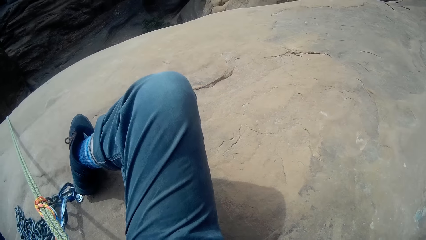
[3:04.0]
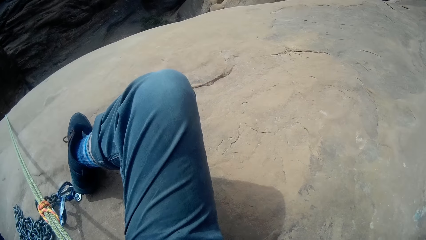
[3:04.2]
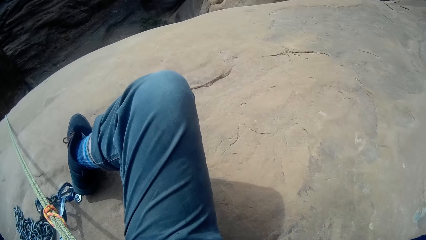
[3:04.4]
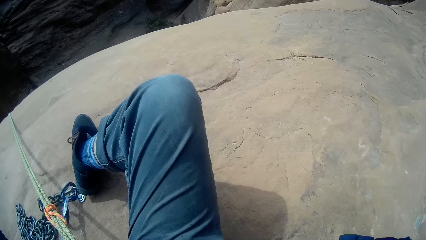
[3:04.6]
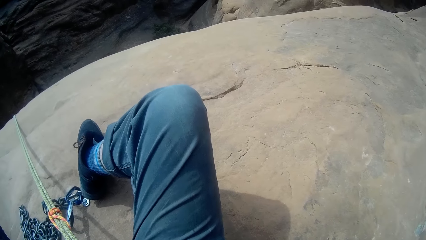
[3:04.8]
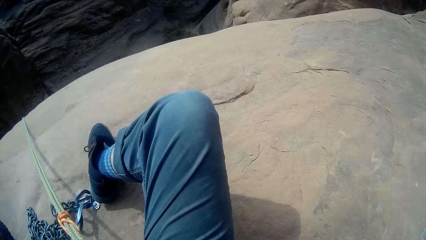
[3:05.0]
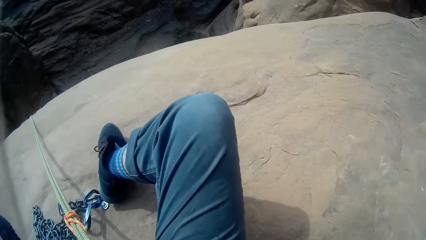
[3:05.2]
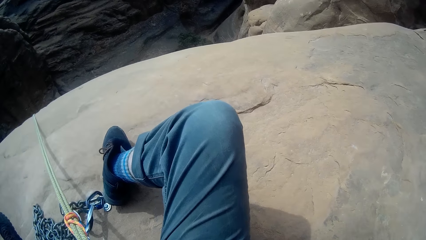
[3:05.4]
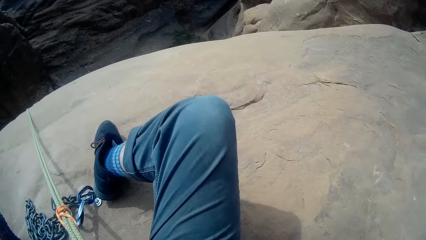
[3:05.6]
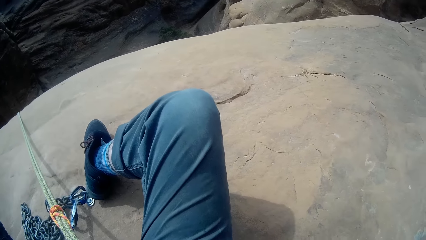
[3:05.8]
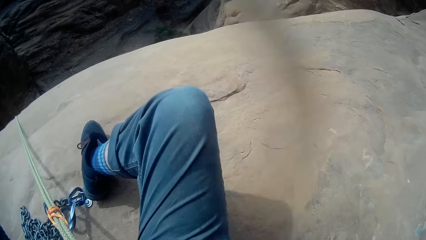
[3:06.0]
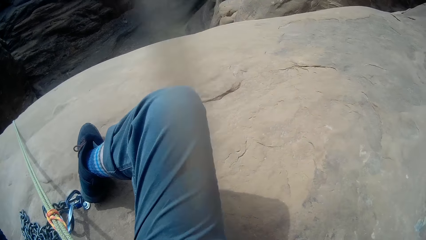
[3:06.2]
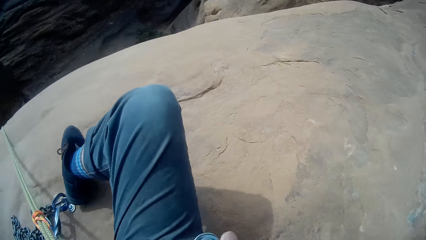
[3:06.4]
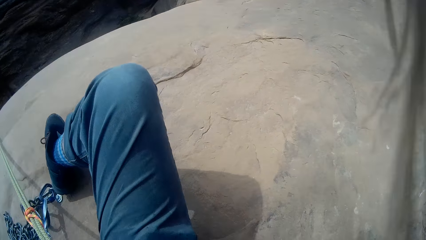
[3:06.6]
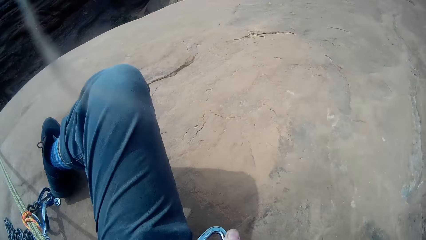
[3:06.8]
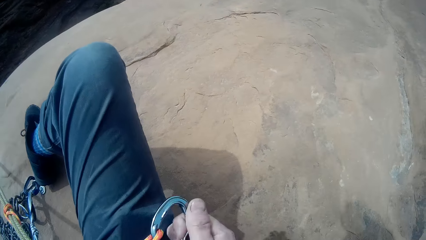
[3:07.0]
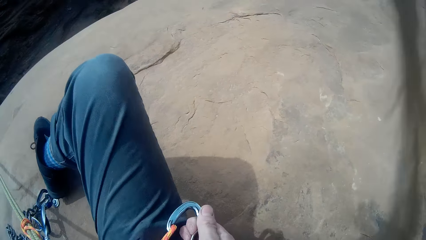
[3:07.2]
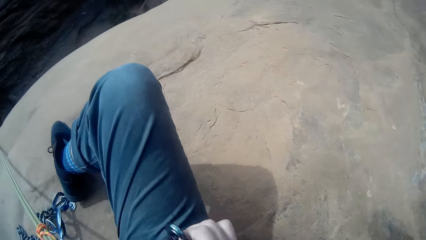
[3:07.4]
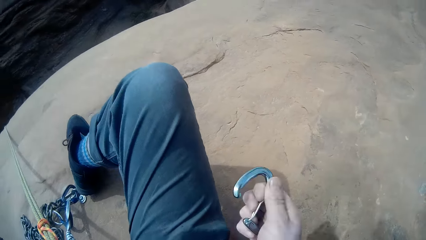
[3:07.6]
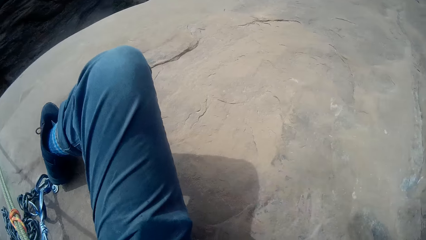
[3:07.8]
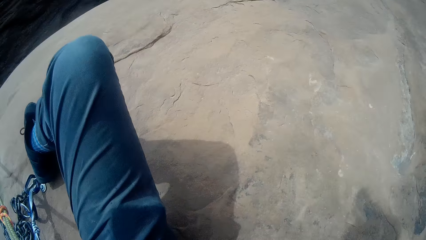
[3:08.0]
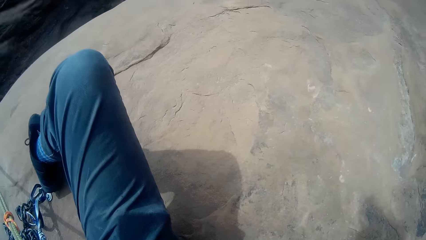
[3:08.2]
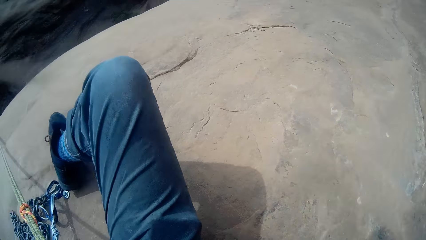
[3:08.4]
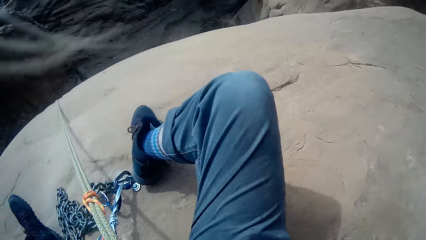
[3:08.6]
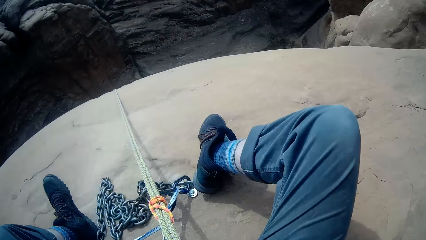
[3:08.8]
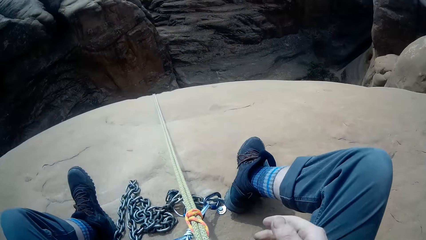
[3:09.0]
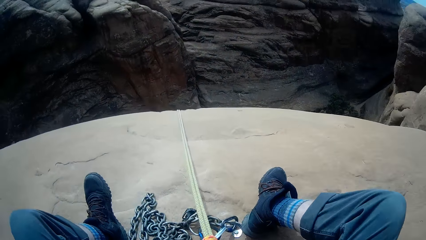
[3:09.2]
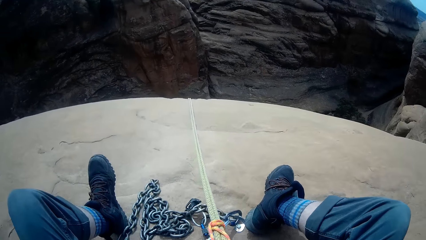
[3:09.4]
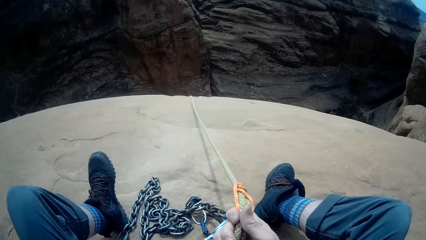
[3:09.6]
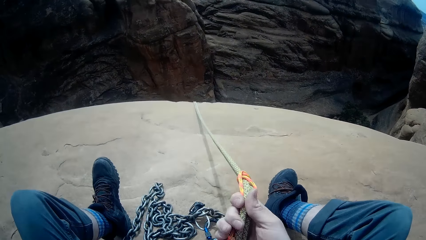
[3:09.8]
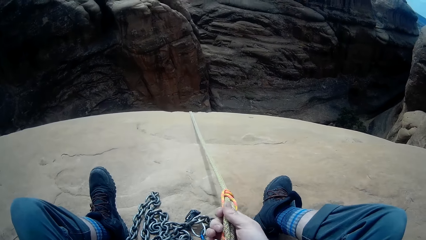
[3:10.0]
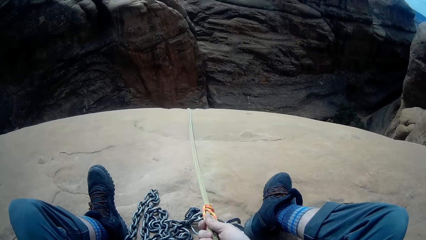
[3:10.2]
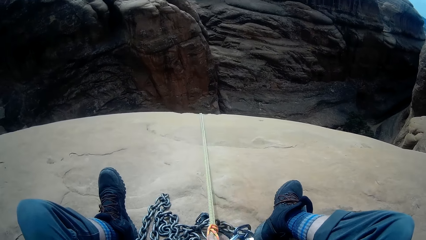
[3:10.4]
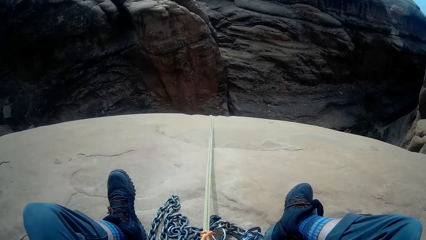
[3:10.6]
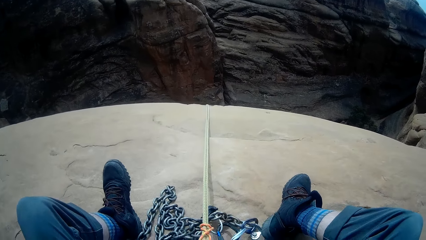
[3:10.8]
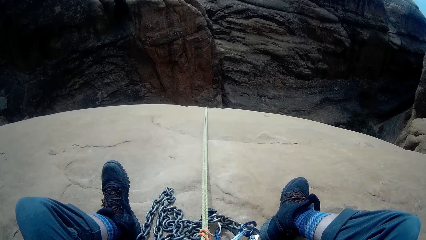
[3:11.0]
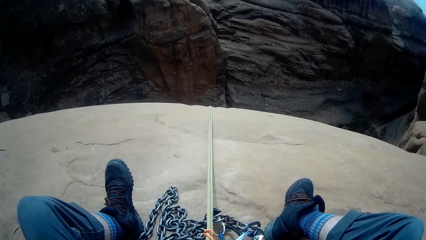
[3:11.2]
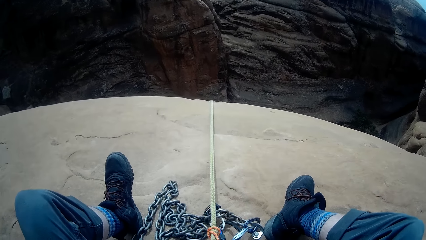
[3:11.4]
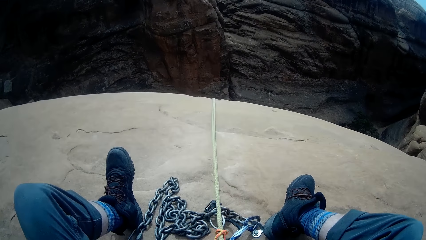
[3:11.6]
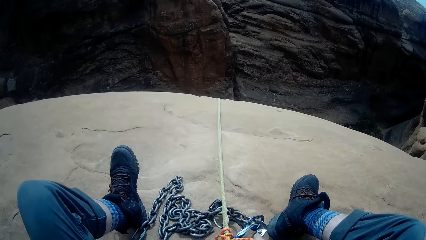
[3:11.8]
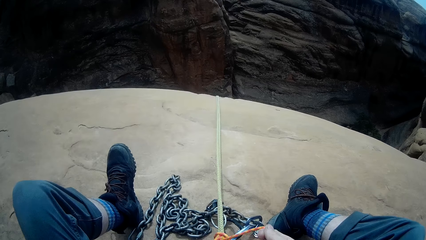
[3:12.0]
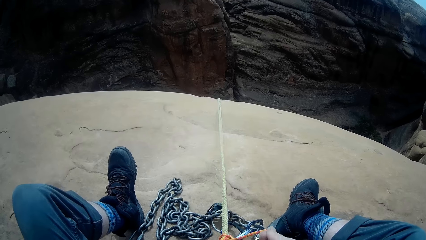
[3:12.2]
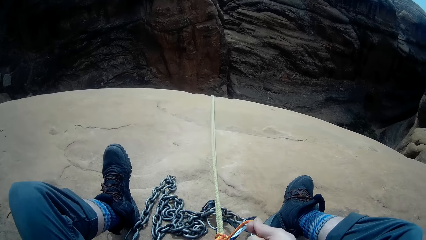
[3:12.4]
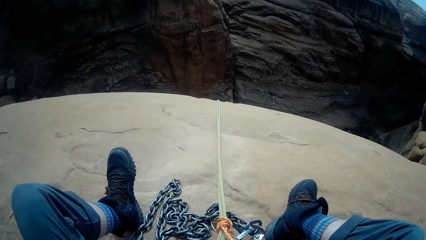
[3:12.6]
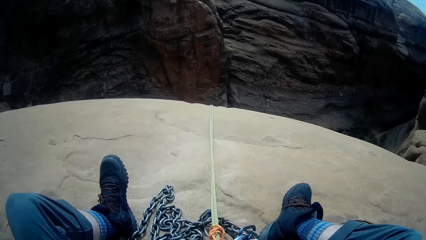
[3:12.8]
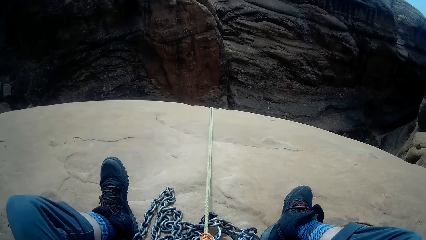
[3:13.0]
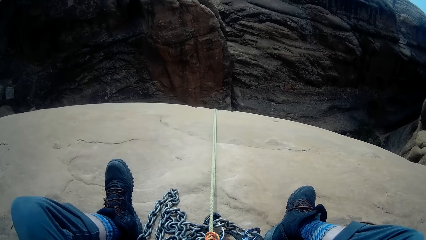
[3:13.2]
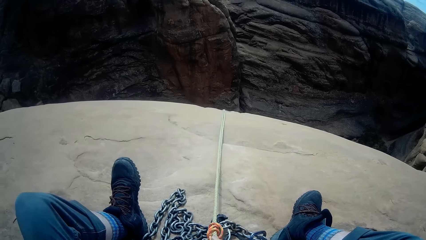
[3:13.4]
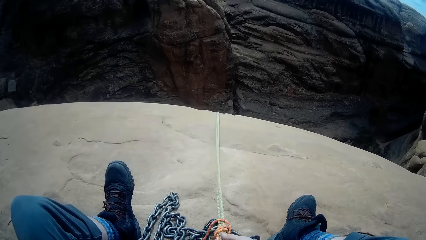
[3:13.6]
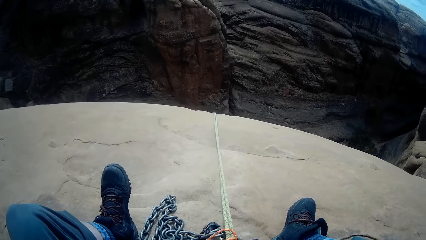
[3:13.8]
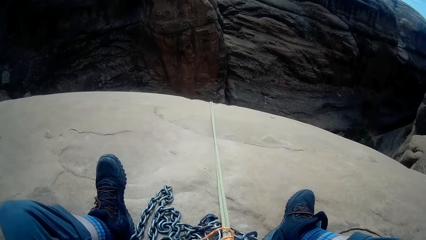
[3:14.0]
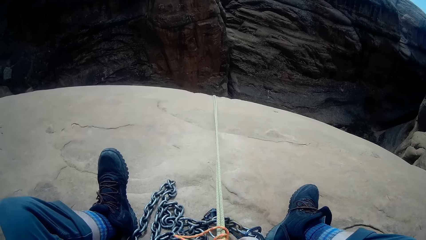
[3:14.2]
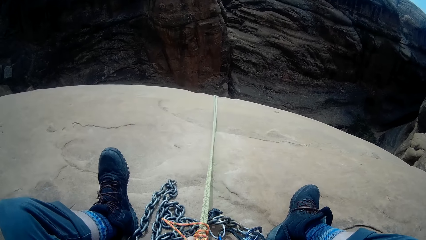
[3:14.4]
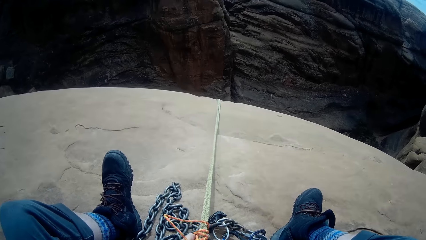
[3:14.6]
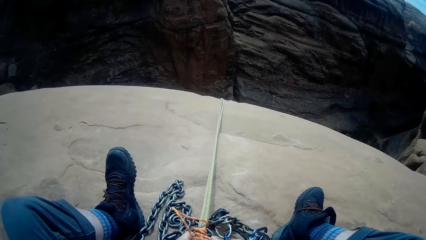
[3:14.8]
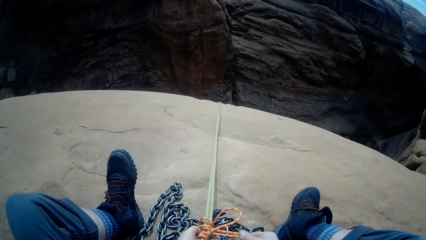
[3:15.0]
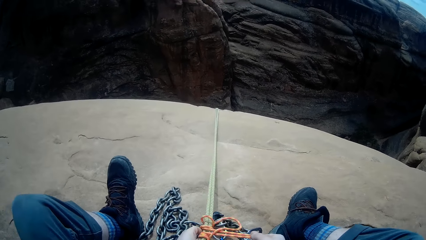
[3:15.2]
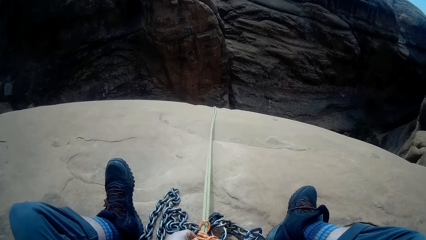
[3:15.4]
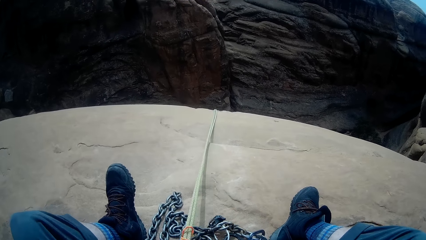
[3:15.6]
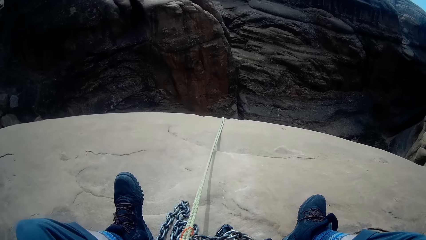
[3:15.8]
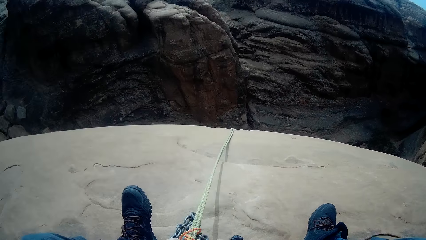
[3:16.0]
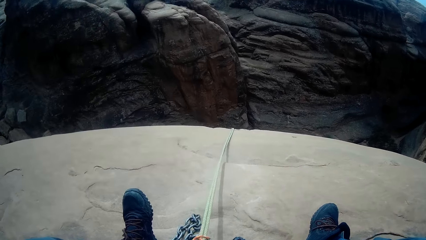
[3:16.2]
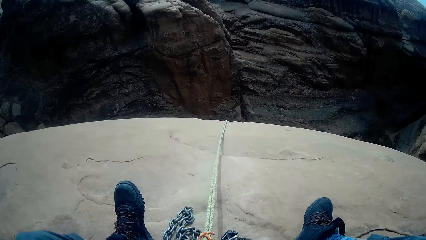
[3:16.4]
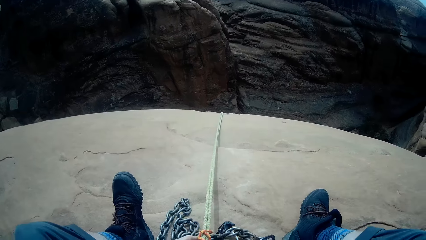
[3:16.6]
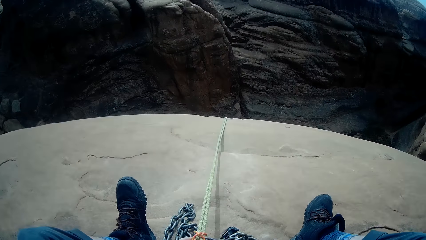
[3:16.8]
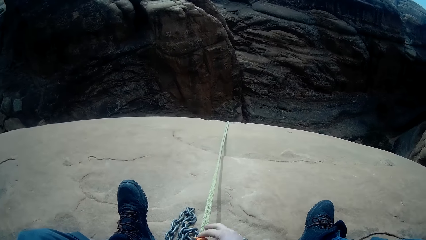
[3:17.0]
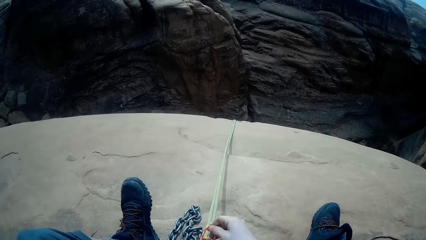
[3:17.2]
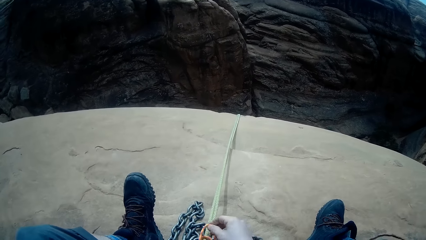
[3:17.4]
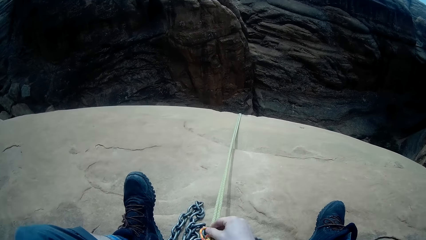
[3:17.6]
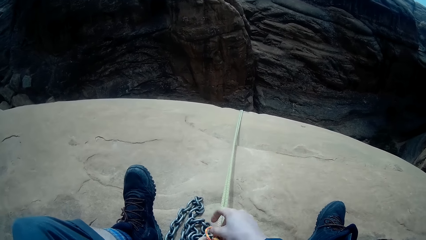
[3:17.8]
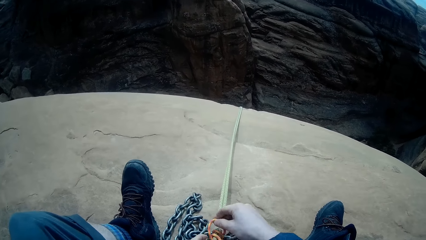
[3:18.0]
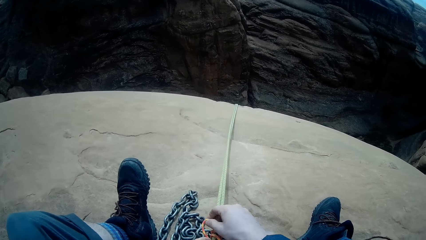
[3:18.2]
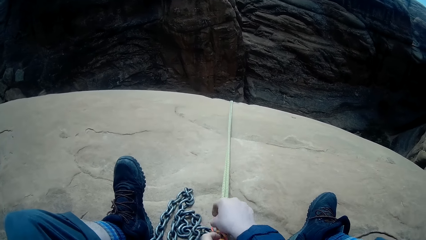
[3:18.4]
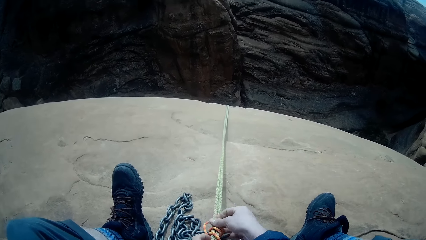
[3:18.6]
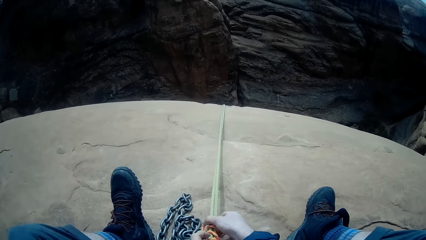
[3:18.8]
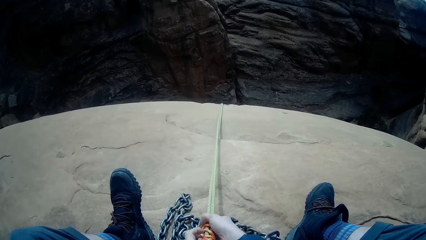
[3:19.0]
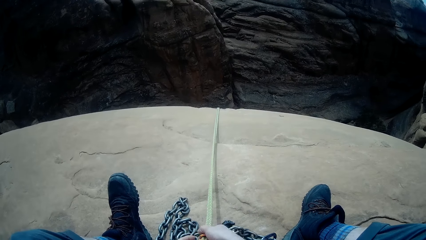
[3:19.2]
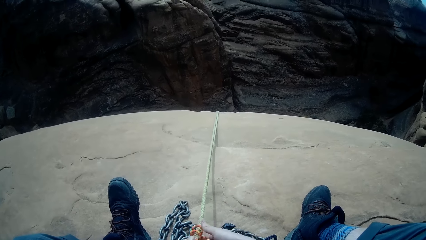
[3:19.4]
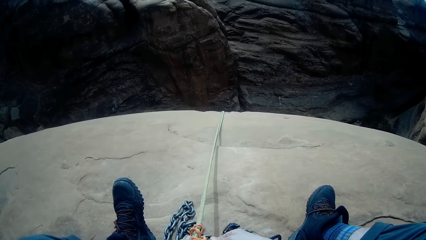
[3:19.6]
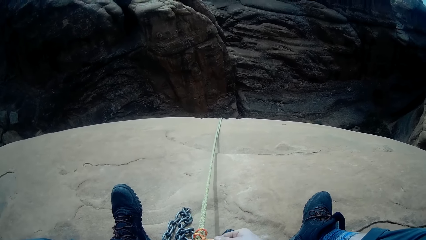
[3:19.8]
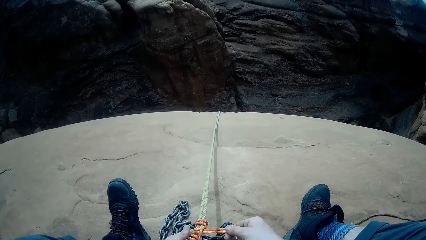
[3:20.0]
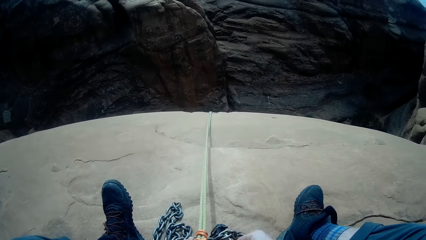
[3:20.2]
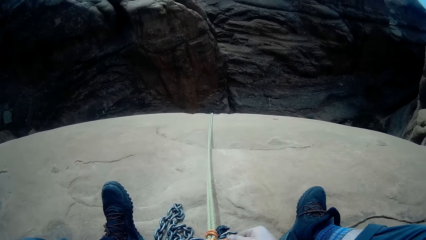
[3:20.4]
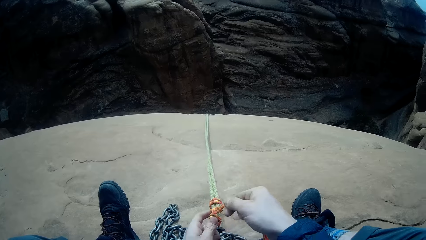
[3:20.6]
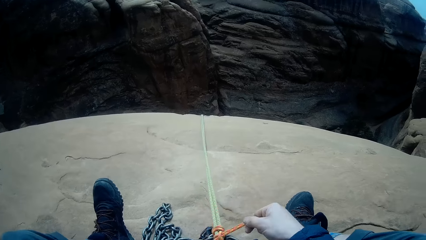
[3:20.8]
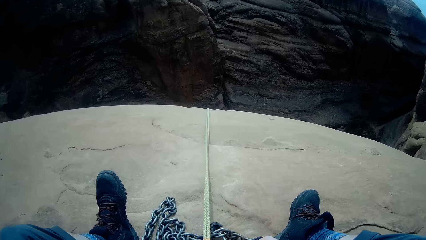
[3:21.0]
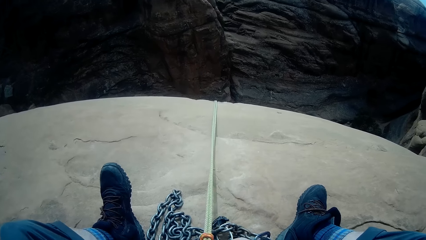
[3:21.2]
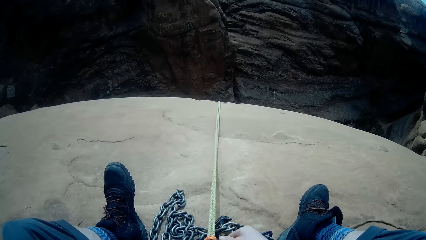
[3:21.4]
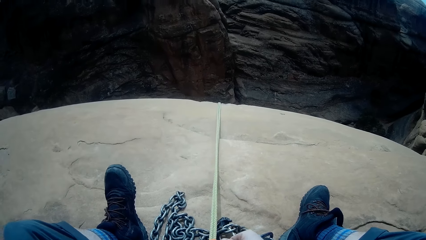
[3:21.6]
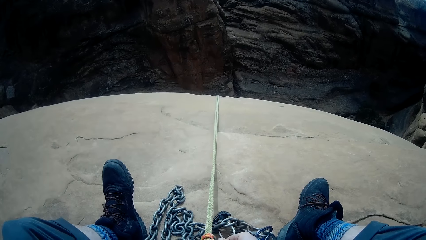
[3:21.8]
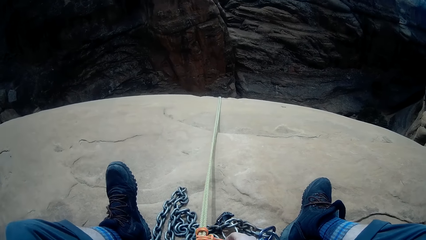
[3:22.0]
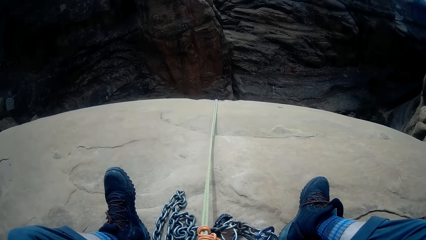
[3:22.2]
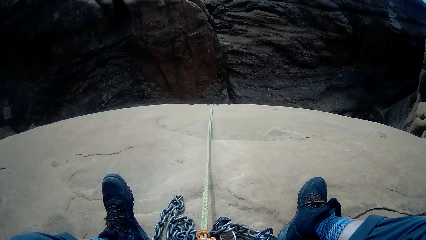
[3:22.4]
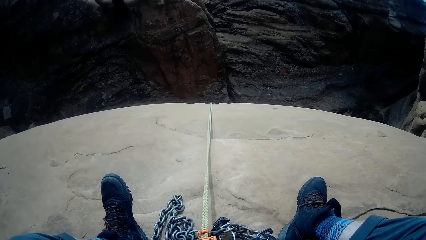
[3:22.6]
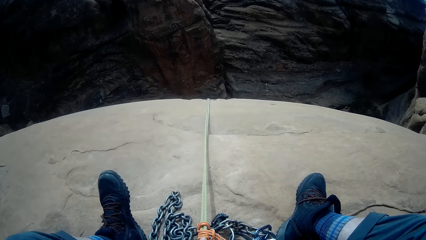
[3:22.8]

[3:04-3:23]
The camera wearer disconnects the climbing carabiner from the climbing rope. They hold something. They tighten the orange rope around the climbing rope. They fix the ropes.
